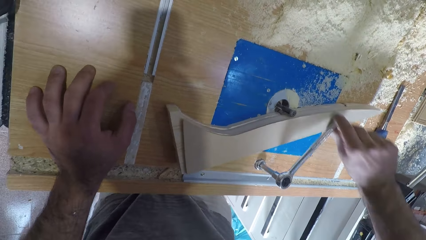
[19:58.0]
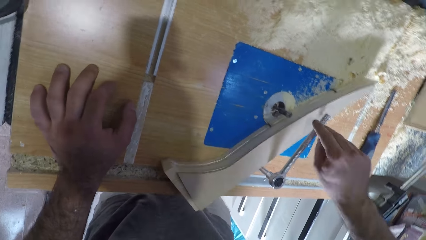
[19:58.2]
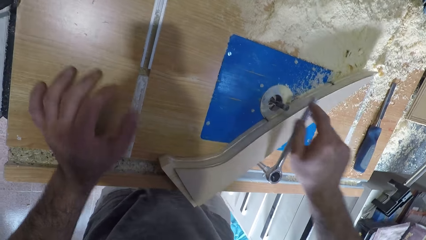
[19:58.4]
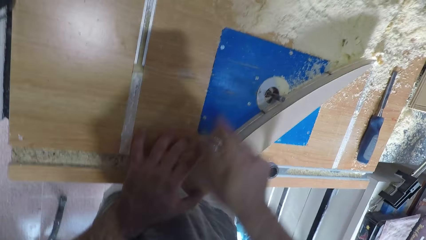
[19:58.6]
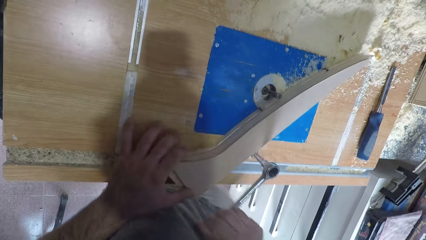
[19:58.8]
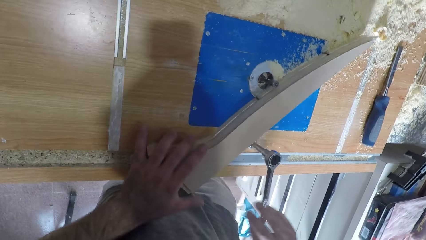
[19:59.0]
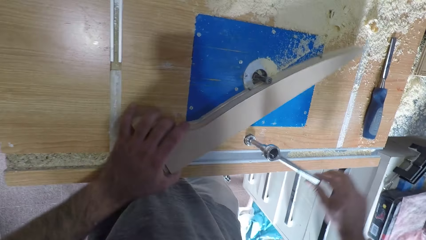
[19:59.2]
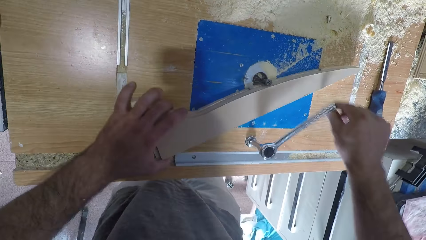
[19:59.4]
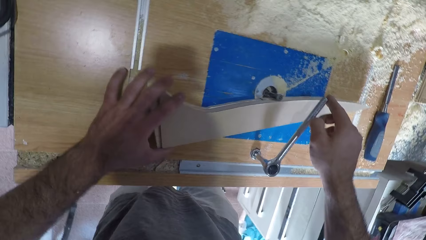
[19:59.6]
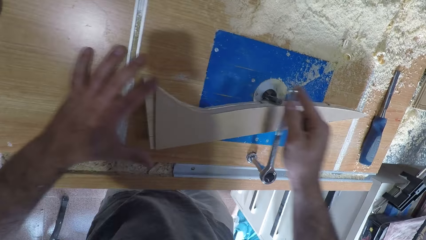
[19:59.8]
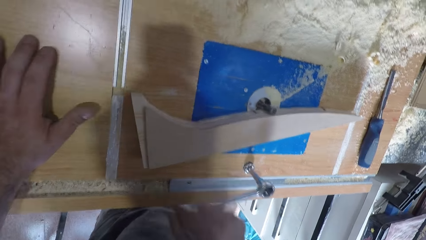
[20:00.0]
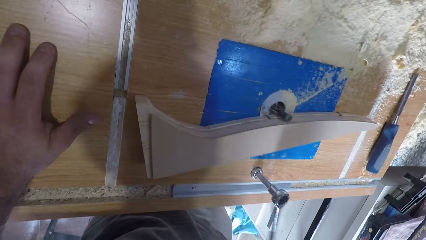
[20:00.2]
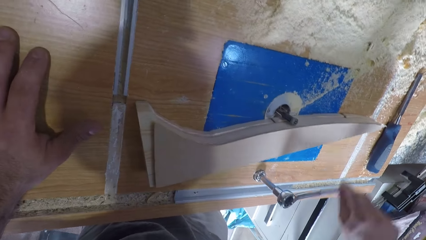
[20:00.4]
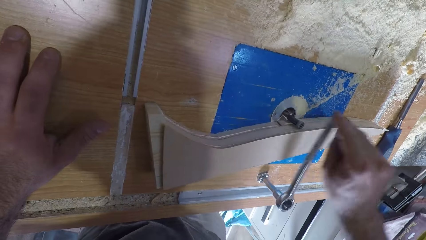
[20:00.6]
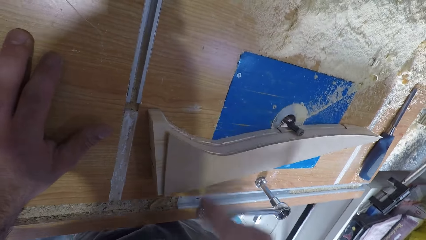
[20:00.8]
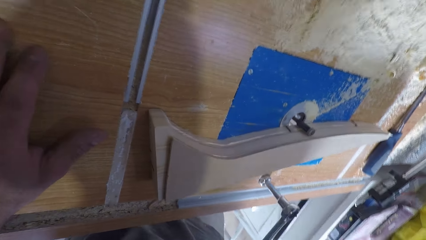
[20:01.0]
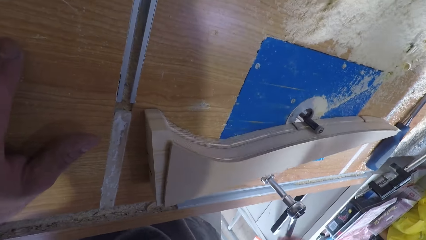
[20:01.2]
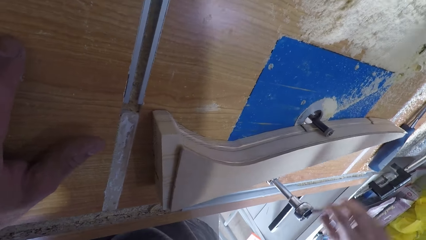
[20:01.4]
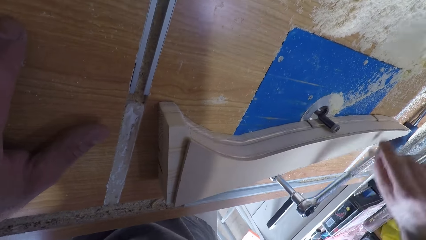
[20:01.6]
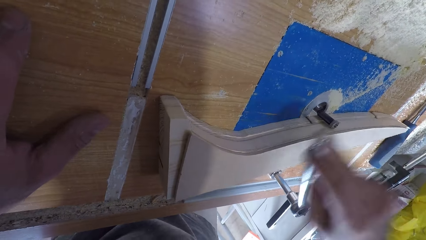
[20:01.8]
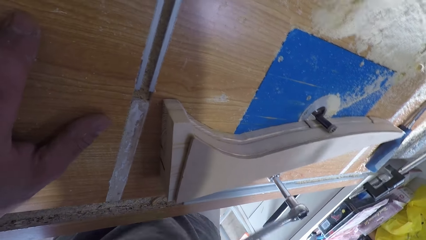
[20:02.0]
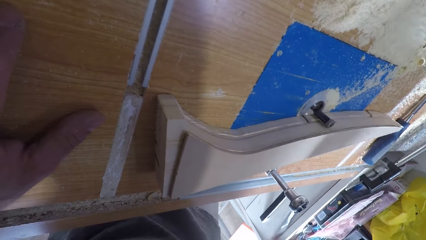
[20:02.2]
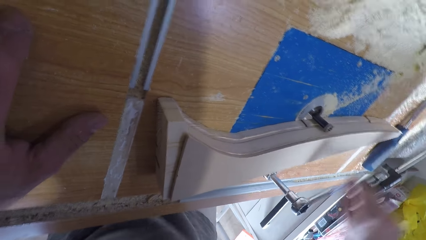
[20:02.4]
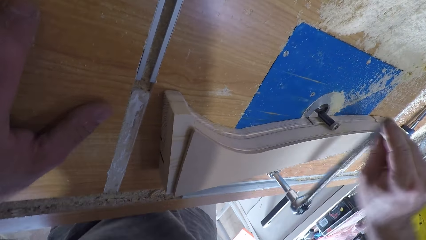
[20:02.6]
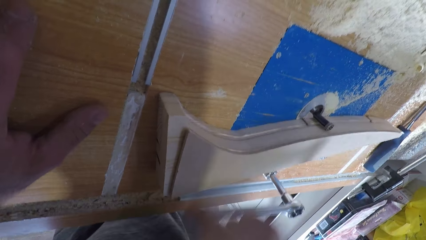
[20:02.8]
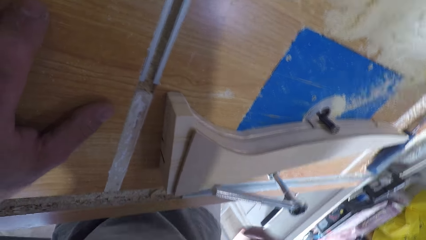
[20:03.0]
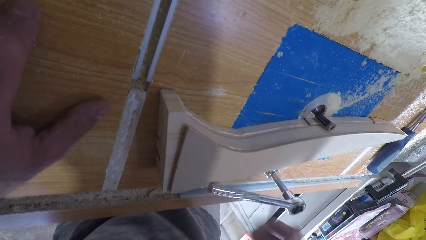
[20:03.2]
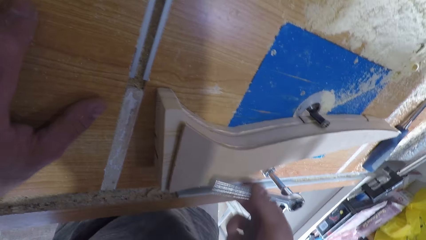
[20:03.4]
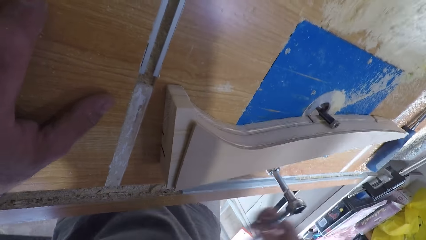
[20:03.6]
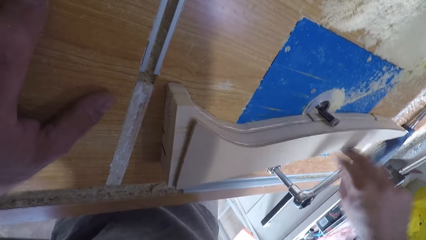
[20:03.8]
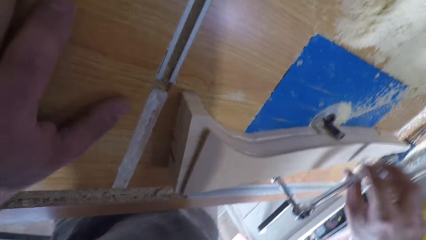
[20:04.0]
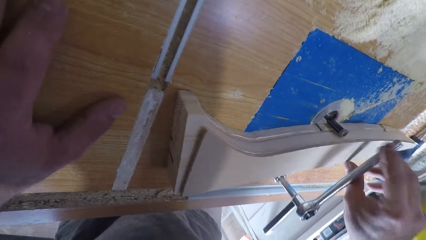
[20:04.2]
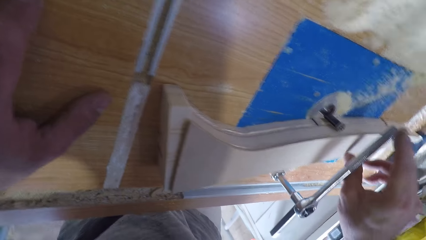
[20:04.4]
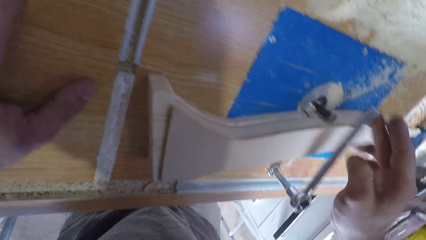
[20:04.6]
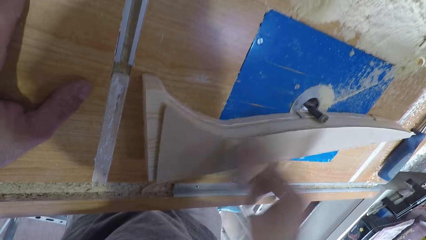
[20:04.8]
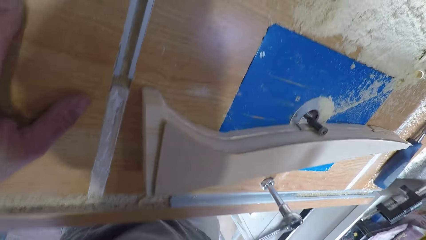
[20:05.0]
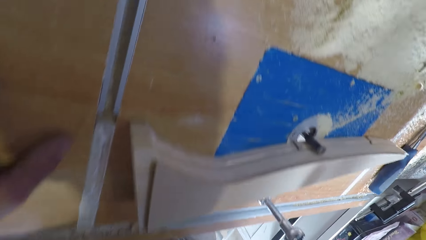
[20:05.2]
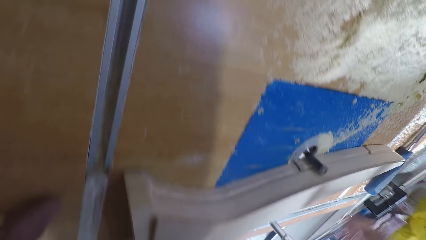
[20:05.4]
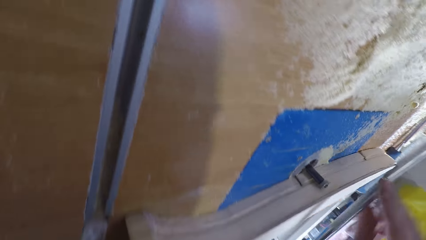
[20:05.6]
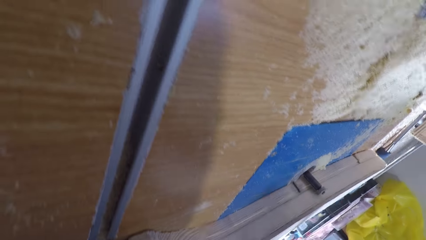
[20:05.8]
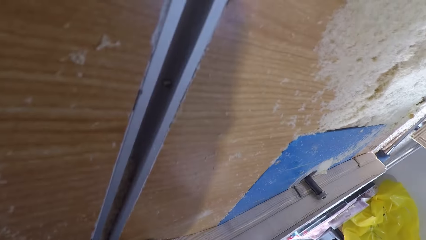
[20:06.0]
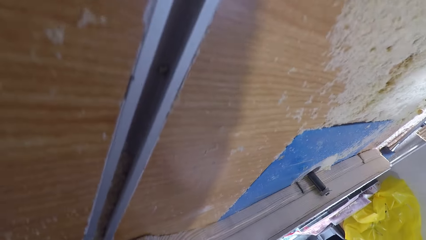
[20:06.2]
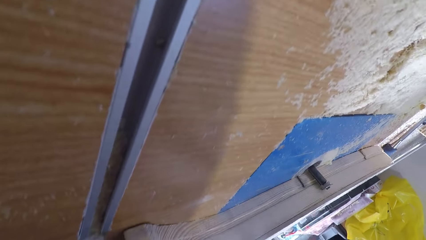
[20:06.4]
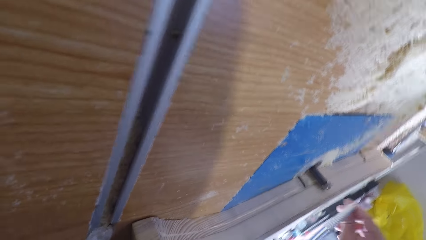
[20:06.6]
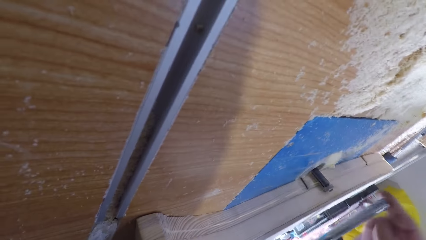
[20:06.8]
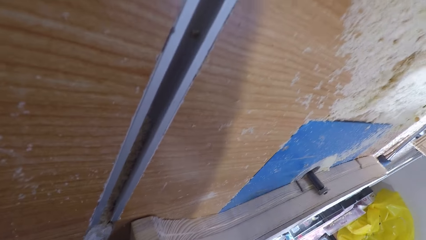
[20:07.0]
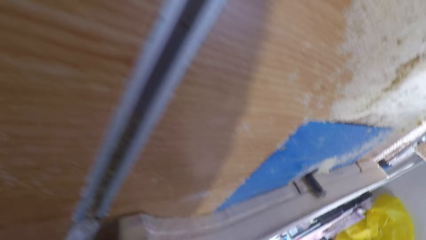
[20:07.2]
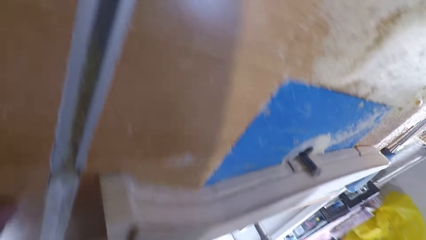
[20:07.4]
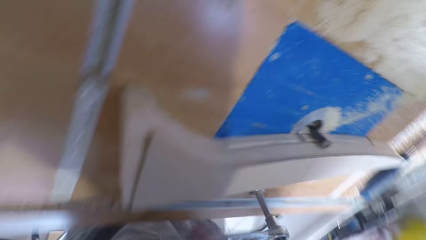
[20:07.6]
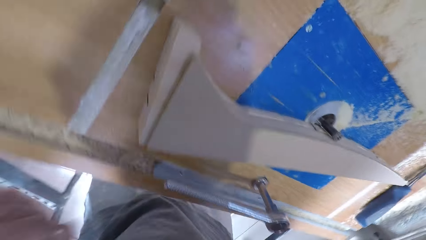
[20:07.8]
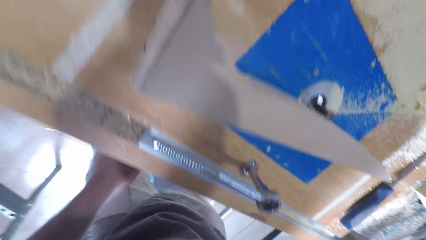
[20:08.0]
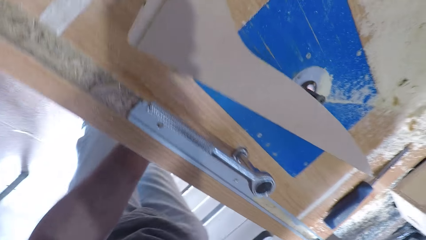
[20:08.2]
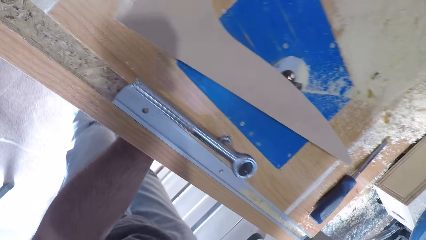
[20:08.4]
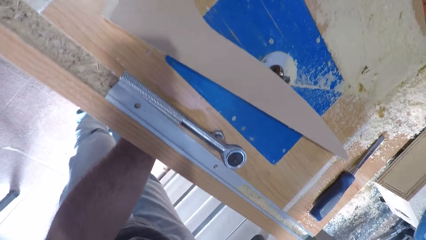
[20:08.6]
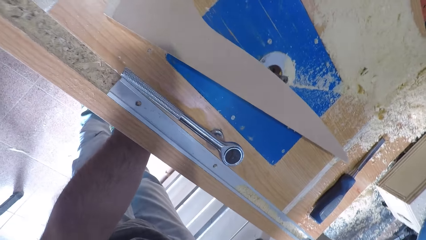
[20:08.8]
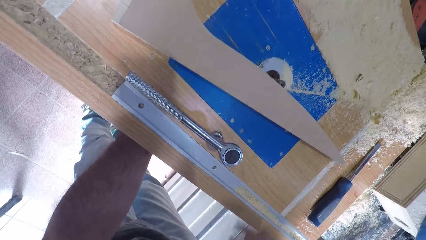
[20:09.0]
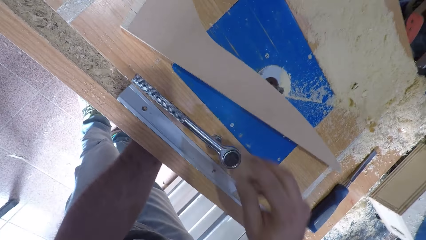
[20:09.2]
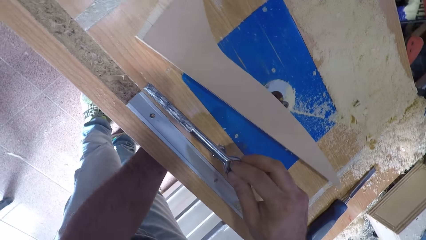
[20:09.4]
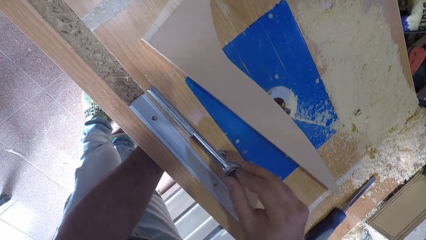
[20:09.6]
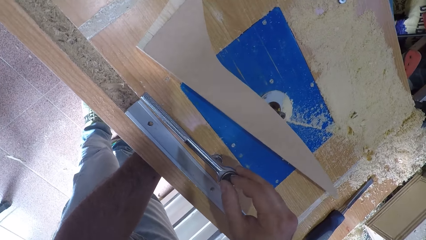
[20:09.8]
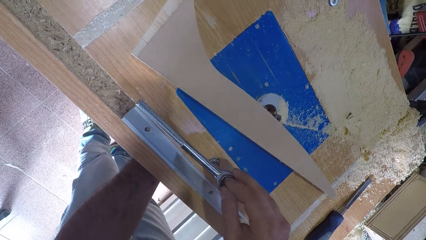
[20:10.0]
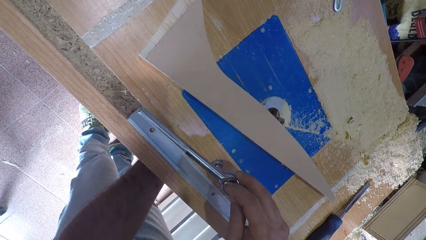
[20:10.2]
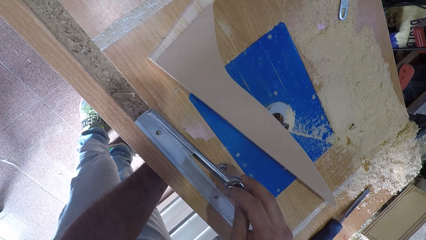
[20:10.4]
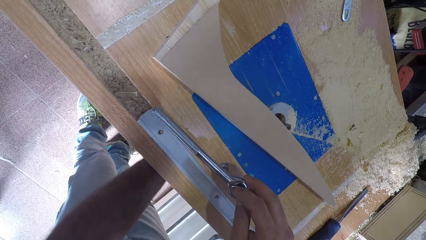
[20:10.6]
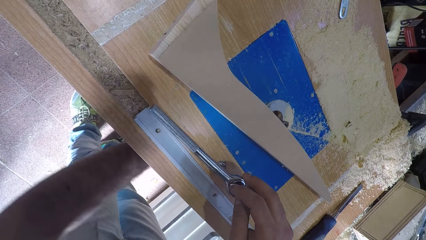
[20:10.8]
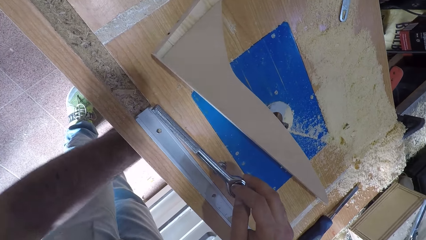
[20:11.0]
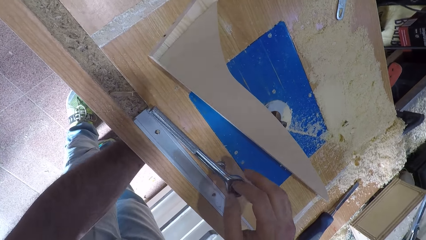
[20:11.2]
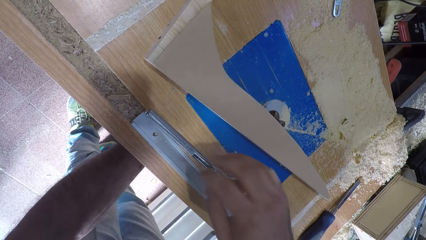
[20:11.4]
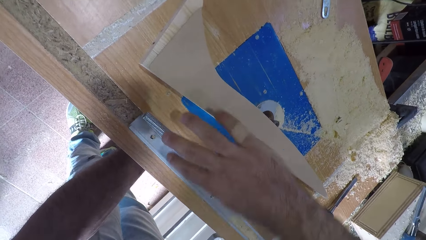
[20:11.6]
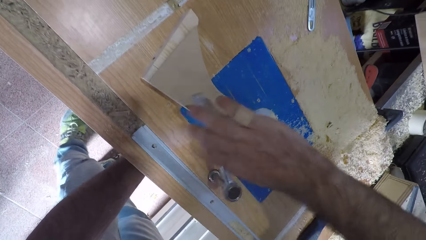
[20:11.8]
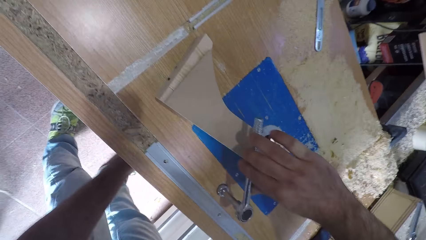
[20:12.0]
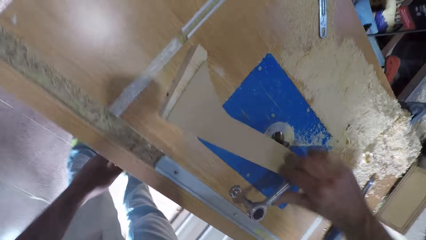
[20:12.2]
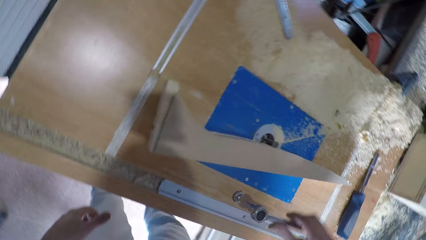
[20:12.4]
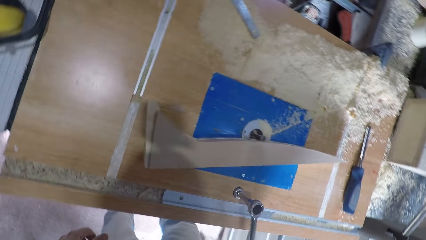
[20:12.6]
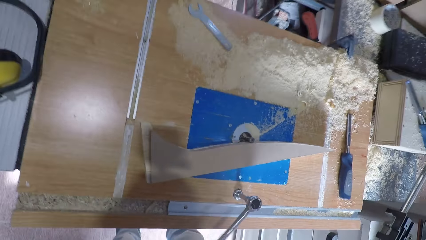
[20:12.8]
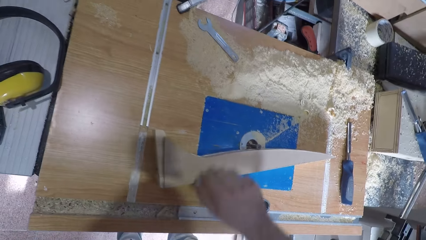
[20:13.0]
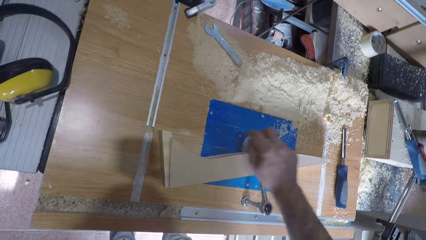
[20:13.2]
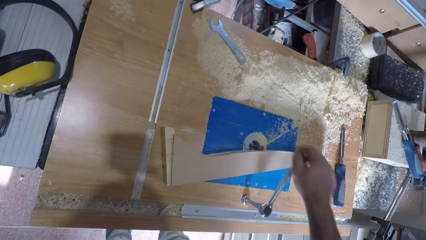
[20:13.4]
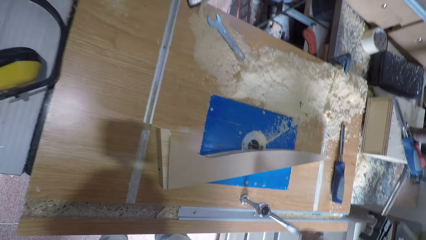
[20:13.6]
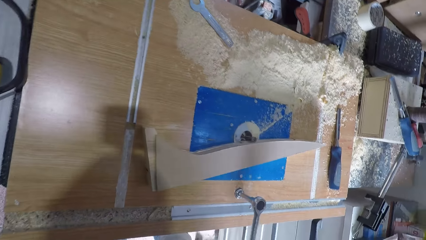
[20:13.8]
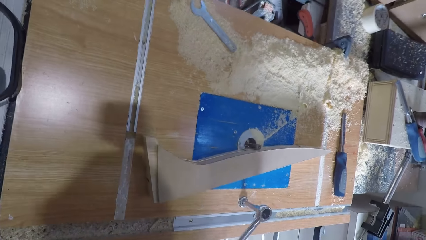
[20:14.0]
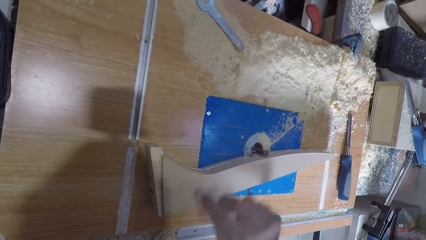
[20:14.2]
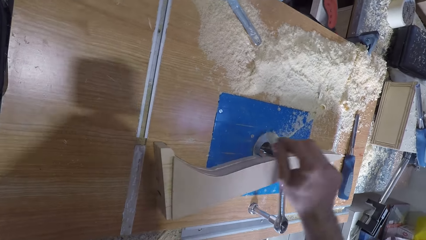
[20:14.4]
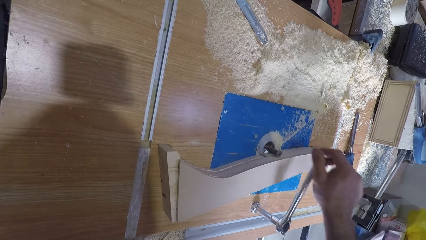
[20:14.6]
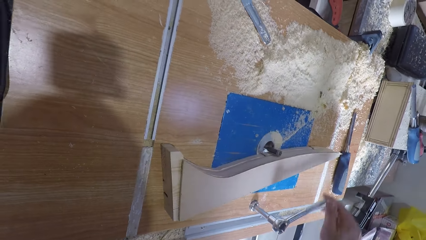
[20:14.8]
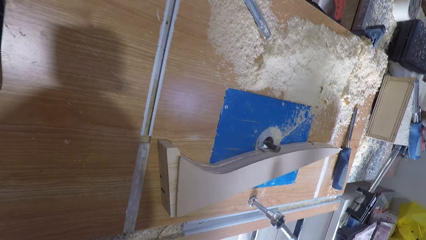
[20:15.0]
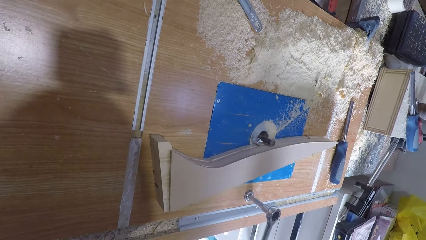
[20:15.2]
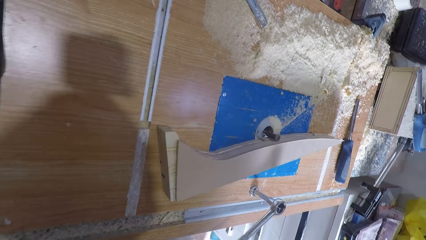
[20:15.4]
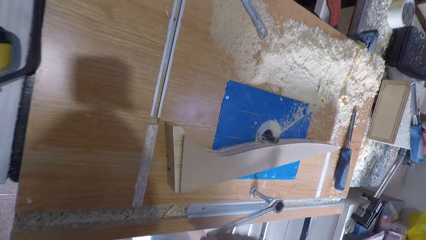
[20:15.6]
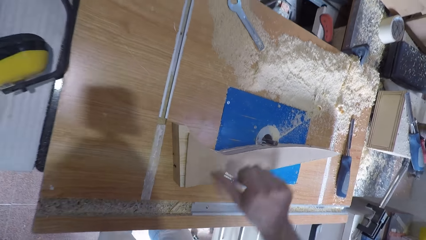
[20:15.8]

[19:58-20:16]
The camera wearer removes his left hand from the saw table. He holds a timber. He moves the wood on the table saw with his left hand. He rotates the spanner. He places his left hand on the table saw again. He rotates the spanner. He adjusts the engine under the table saw with his left hand. He holds the bottom of a curving machine. He touches the spanner with his right hand. He whirls the spanner. He removes his right hand from the spanner. He loosens the knot screw with the spanner. He rotates the spanner.
